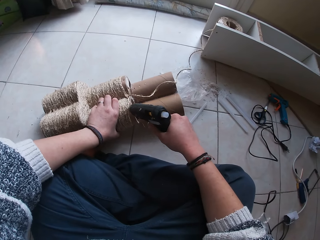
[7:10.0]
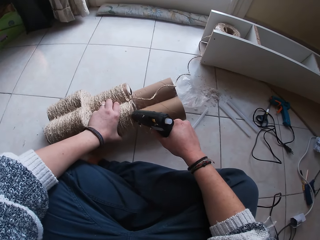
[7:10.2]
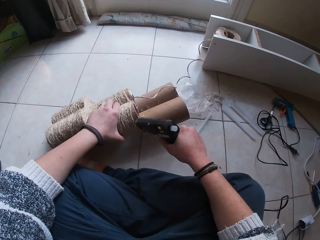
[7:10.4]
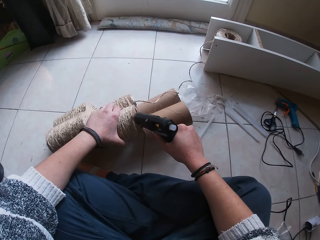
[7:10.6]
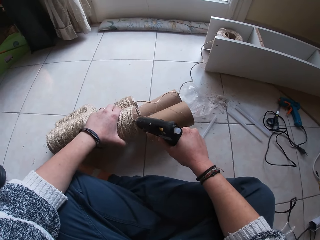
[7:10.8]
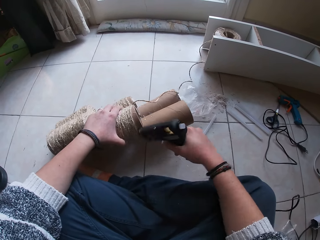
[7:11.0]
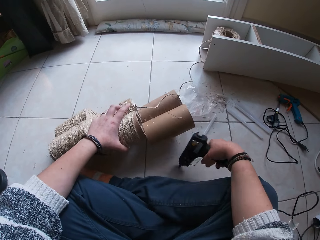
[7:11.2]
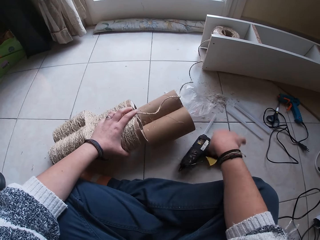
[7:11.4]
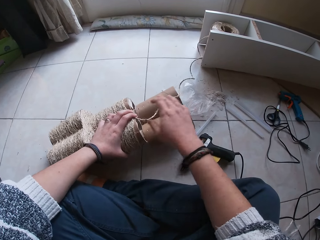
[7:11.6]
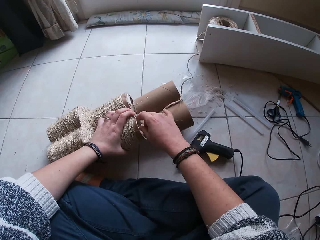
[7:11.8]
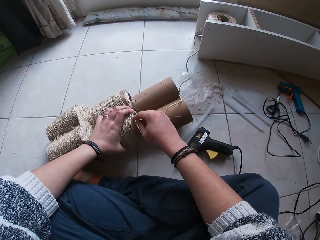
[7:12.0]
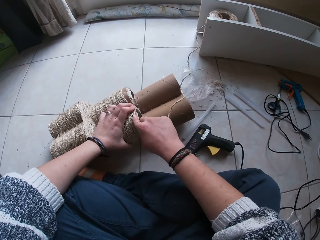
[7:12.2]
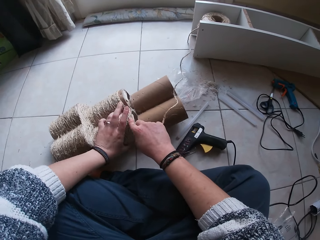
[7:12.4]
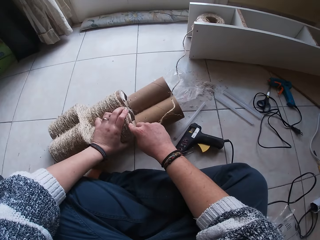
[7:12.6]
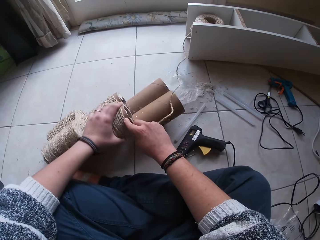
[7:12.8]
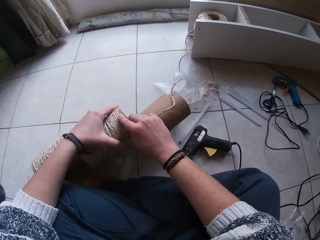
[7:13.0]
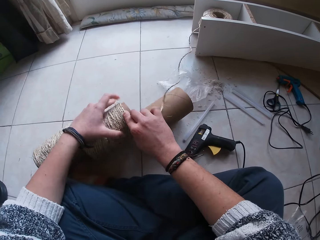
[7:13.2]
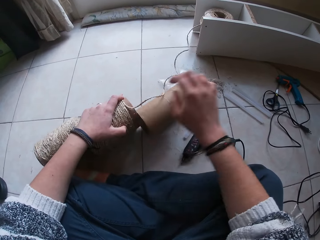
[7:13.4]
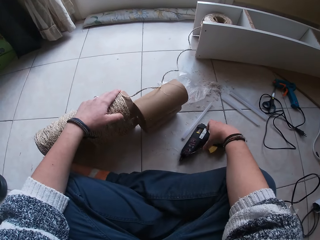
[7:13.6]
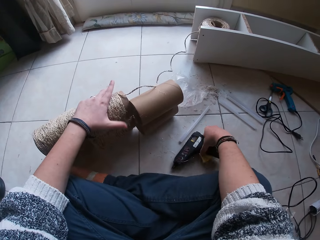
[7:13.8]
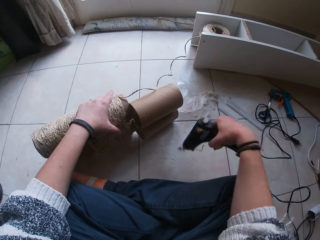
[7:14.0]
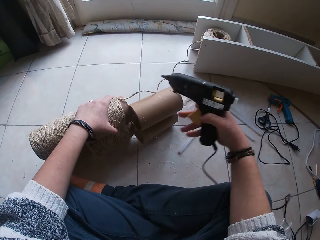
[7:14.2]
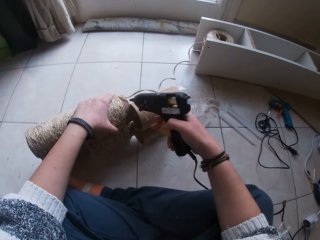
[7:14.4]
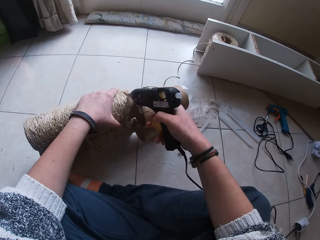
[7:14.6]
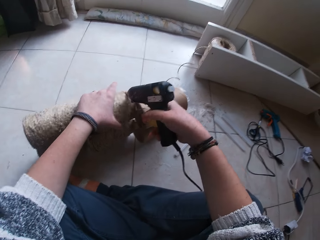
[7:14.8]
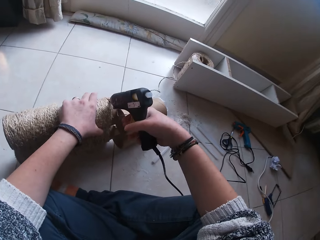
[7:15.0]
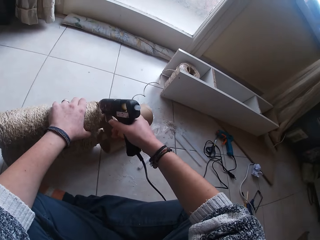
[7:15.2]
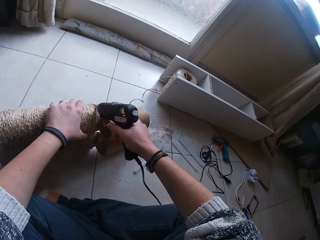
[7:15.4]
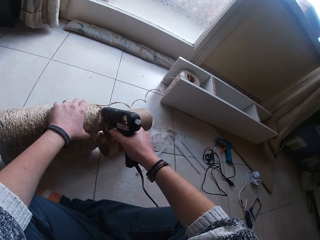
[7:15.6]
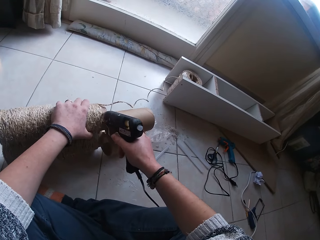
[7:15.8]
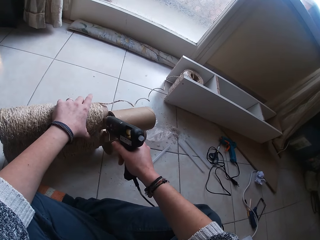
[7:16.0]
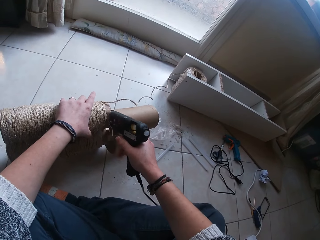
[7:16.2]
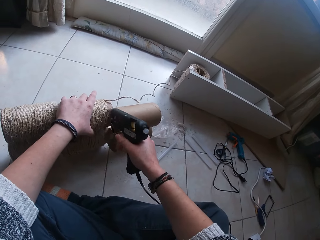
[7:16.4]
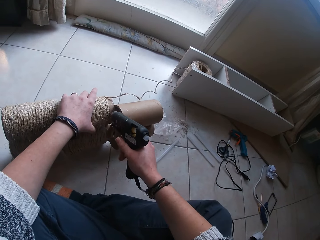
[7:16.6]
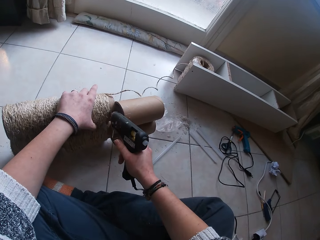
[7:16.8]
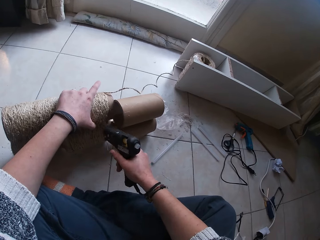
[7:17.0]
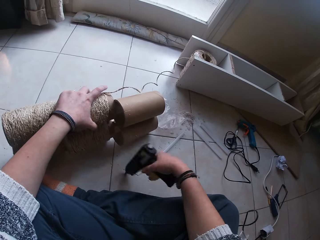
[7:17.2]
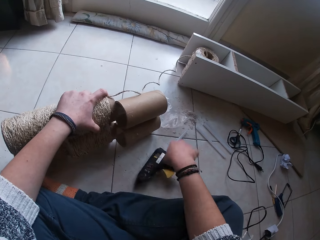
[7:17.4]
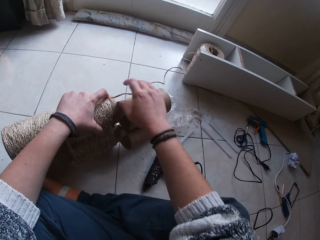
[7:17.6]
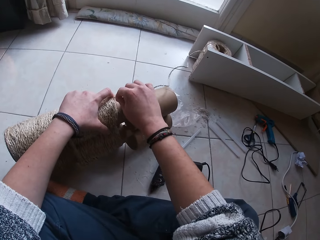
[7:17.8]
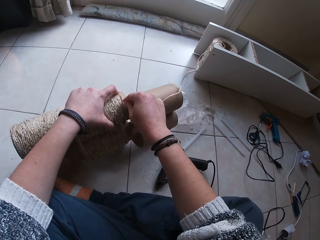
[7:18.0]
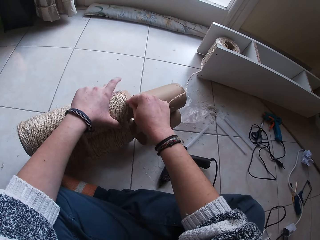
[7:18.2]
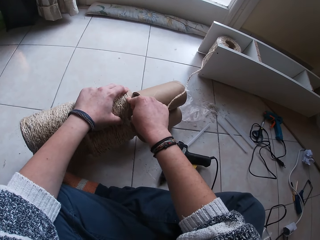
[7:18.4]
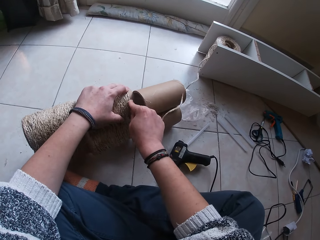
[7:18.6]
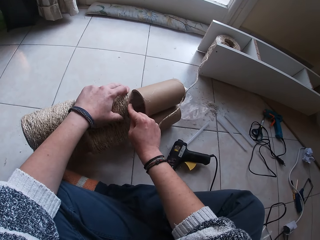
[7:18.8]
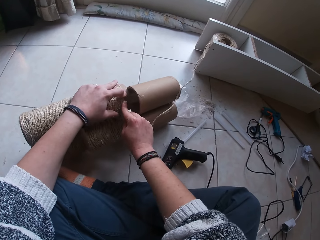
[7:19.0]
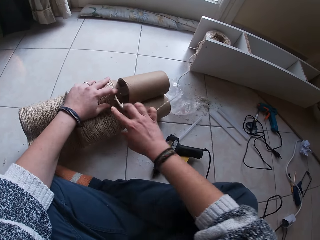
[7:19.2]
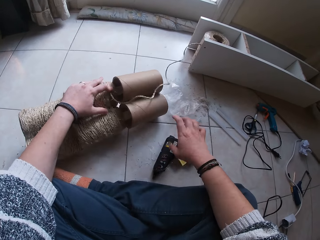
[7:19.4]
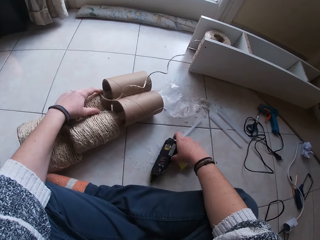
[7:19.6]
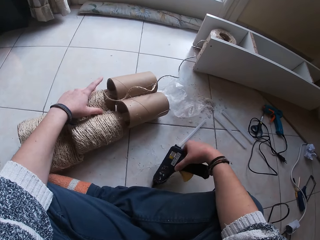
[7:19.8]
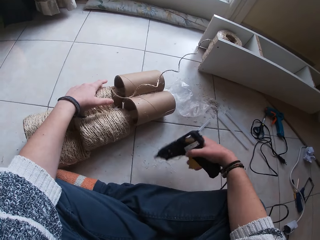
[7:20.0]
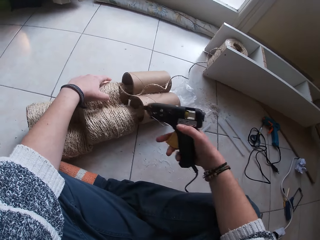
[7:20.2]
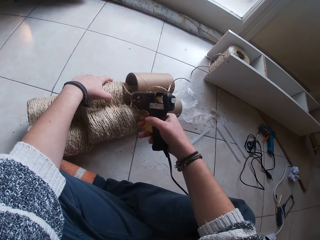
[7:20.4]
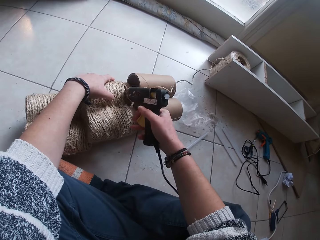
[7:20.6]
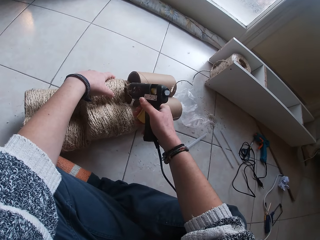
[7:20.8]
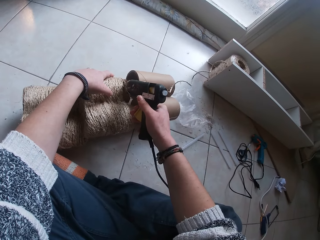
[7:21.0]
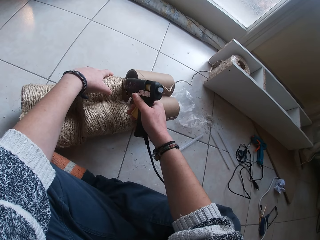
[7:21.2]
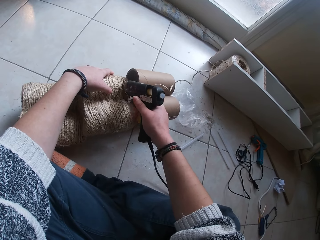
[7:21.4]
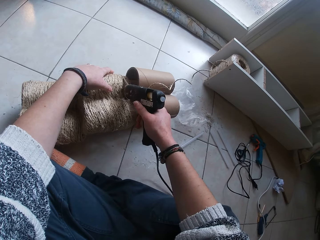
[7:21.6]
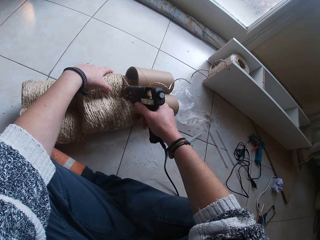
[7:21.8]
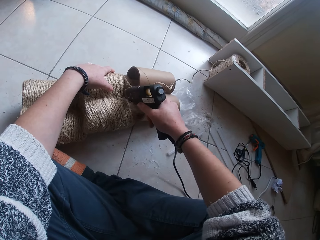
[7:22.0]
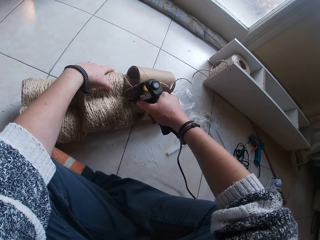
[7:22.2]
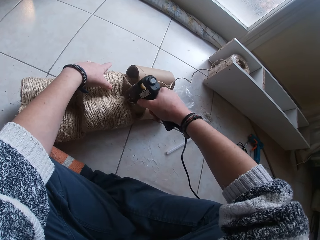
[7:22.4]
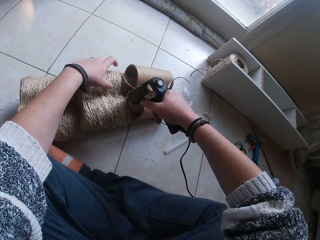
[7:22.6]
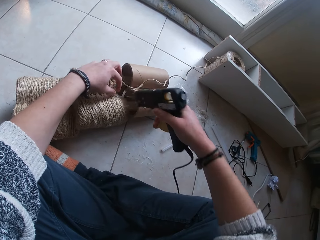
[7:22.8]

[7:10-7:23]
The camera wearer turns the cardboard tower and applies glue on the cardboard tower. They drop the glue gun and hold the cardboard tower. They fasten the manila rope on the cardboard tower. They hold the cardboard tower and pick up the glue gun. They apply glue on the cardboard tower and hold the cardboard tower. They drop the glue gun and hold the cardboard tower. They fasten the manila rope on the cardboard tower. They pick up the glue gun and hold the cardboard tower. They apply glue on the cardboard tower and hold the cardboard tower.

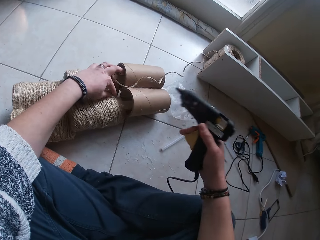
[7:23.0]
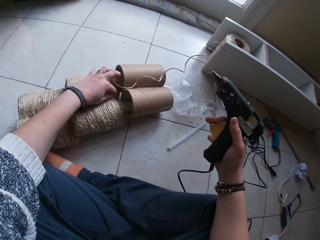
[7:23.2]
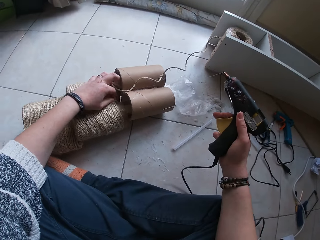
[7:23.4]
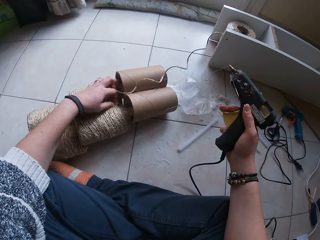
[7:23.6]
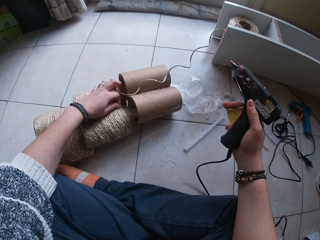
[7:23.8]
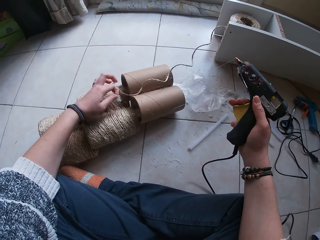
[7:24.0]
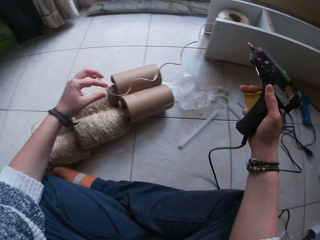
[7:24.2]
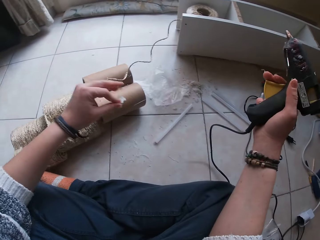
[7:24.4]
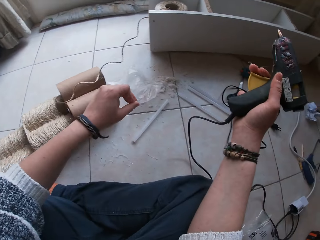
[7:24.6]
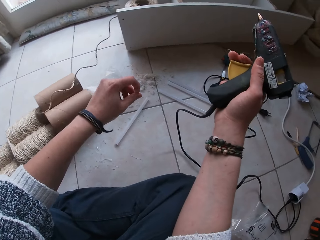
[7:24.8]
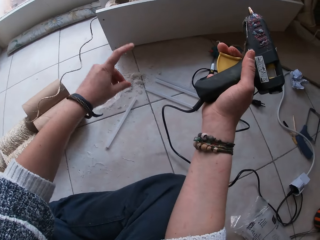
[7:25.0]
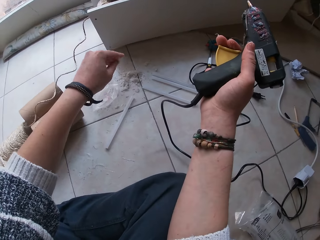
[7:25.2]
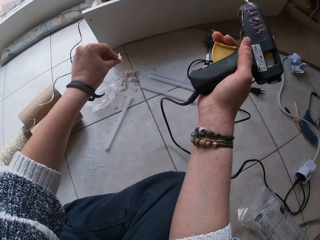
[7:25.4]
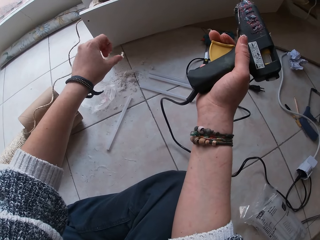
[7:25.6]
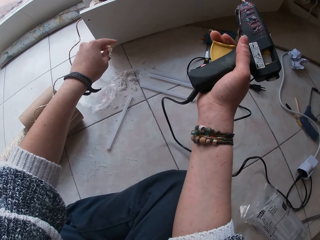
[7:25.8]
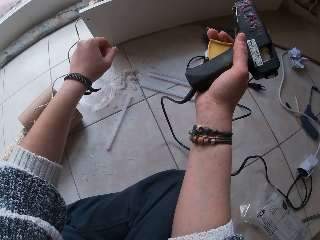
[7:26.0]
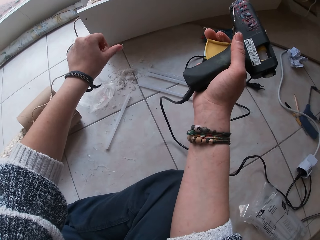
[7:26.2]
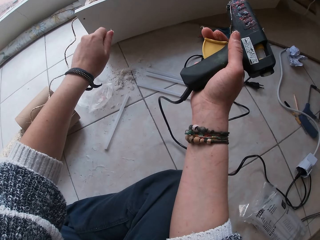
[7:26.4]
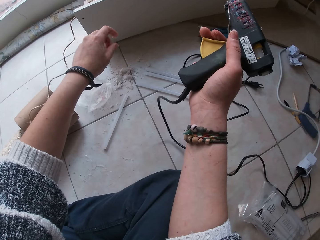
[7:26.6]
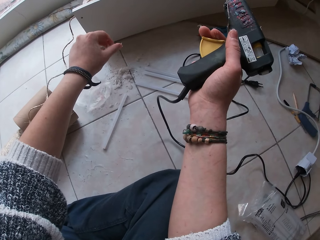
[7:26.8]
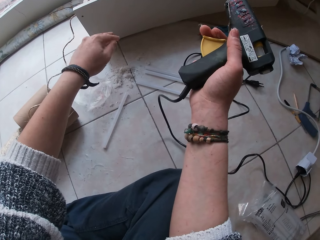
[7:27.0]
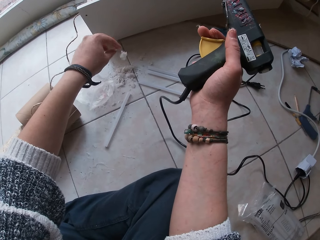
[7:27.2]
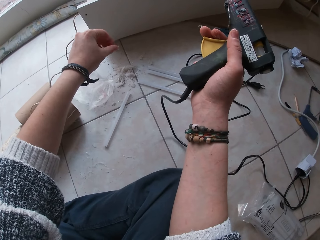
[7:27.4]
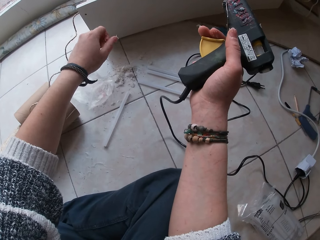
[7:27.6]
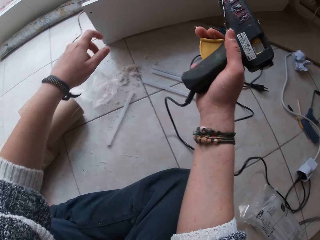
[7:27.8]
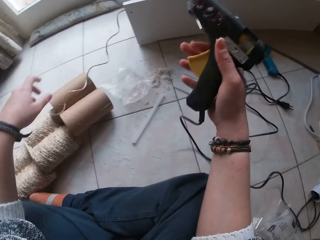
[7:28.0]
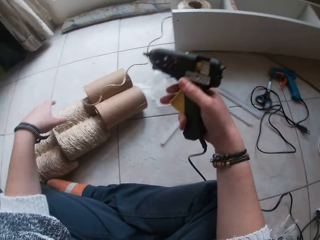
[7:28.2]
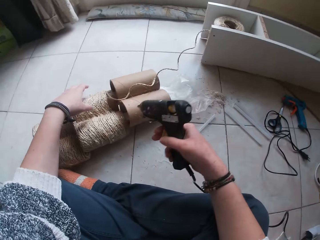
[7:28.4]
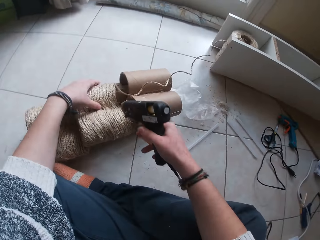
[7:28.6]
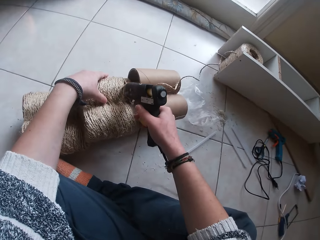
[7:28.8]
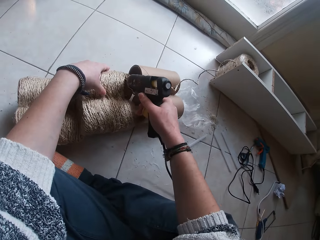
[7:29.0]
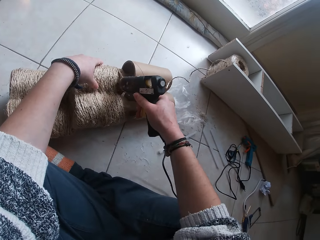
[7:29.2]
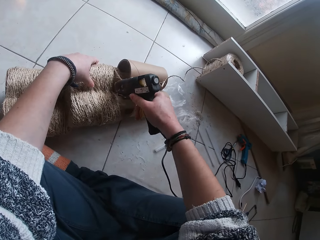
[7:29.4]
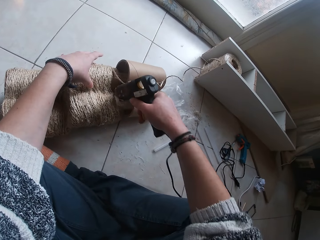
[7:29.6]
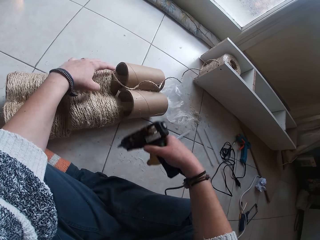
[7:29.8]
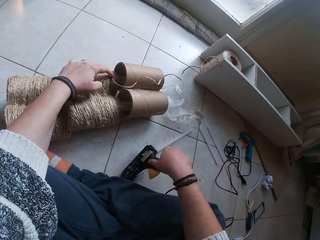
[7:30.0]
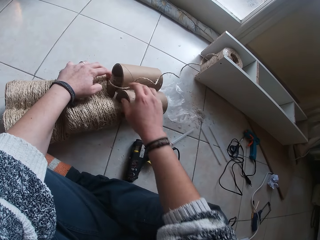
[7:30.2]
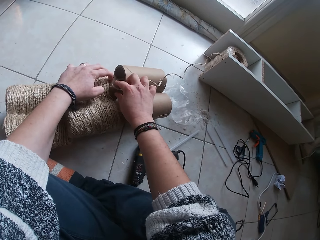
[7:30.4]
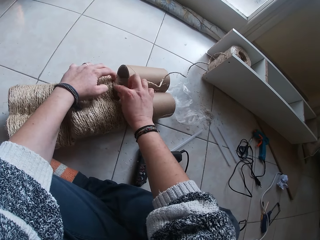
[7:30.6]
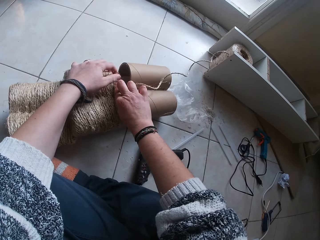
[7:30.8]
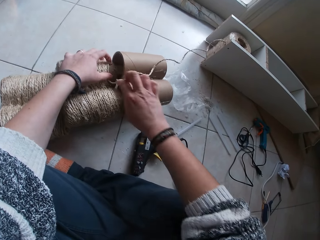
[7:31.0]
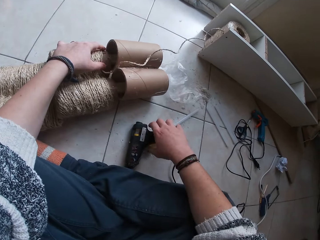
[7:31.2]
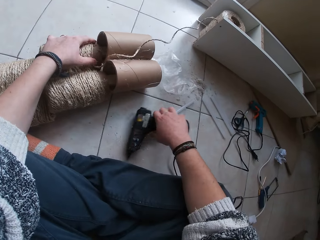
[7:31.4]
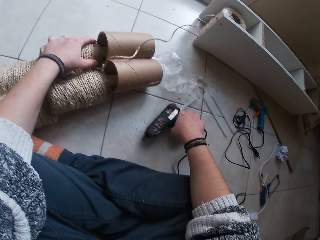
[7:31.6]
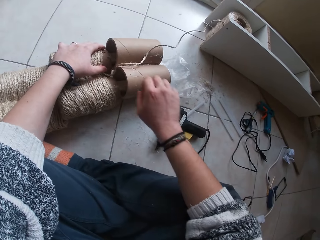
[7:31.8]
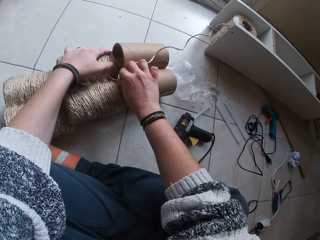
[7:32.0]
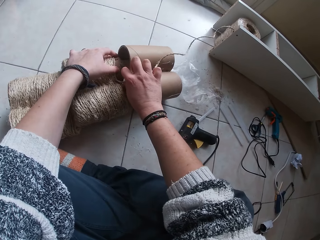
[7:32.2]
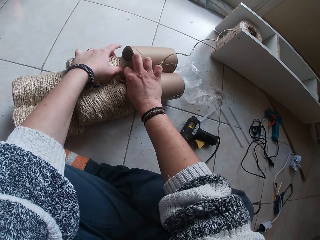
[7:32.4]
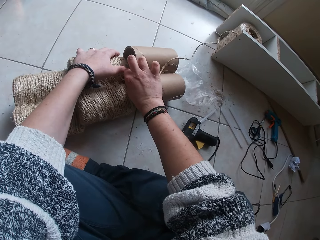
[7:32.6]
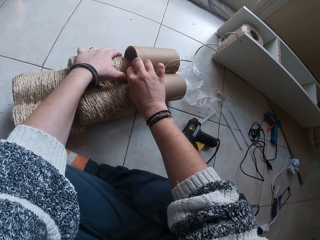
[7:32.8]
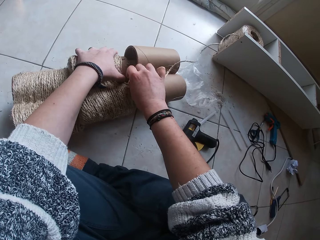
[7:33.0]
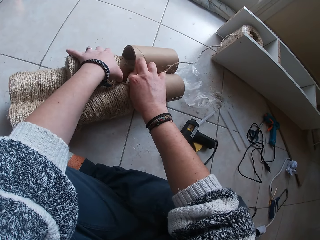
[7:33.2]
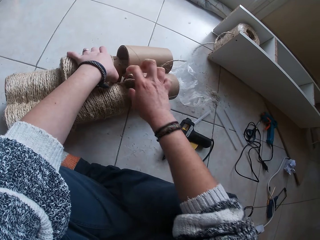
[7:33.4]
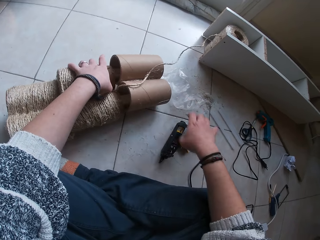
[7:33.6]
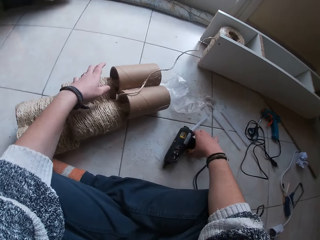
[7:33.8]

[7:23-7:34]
The camera wearer holds the glue gun and removes unwanted manila rope from the cardboard tower. They hold the glue gun. They apply glue on the cardboard tower and hold the cardboard tower. They drop the glue gun. They fasten the manila rope on the cardboard tower. They hold the manila rope in place and move the glue gun.
